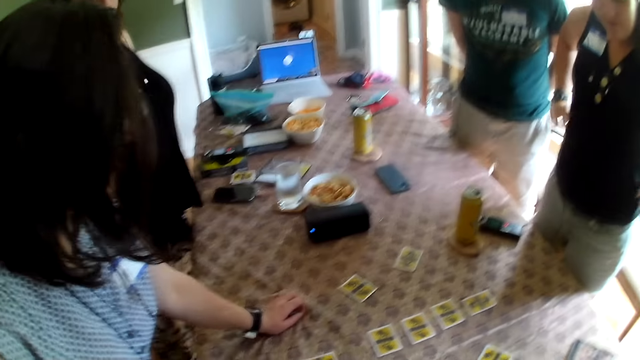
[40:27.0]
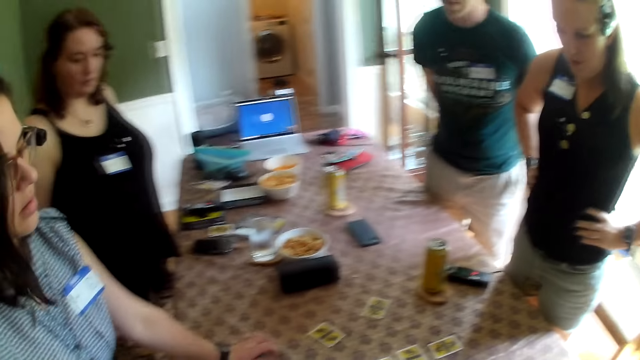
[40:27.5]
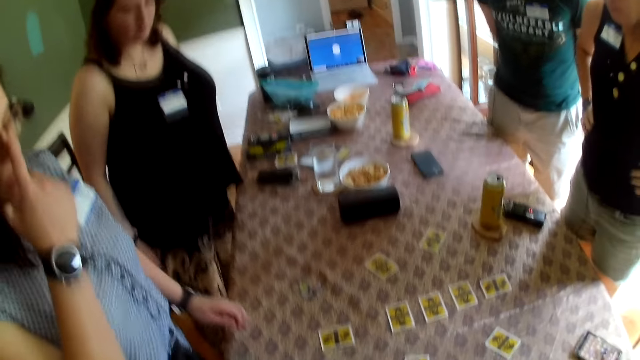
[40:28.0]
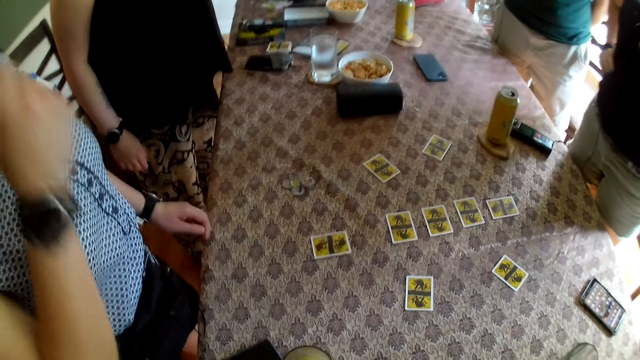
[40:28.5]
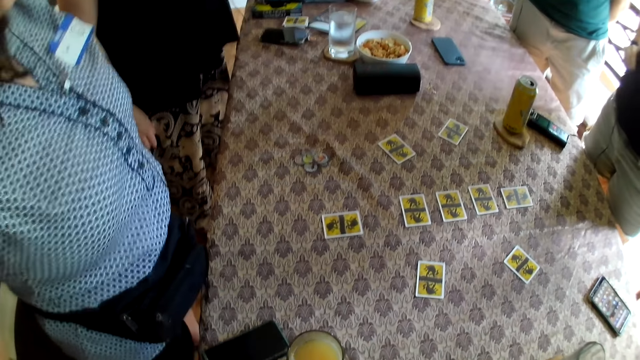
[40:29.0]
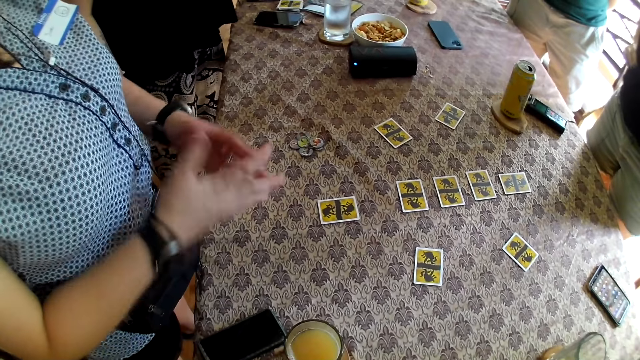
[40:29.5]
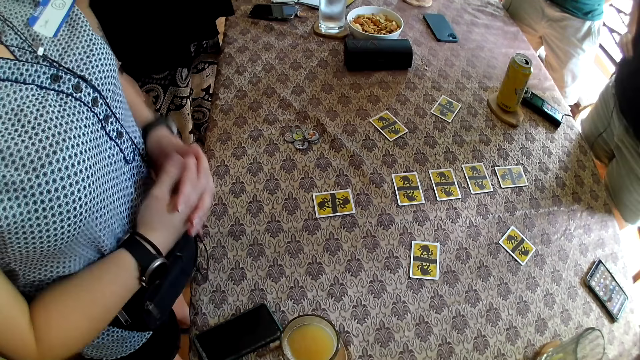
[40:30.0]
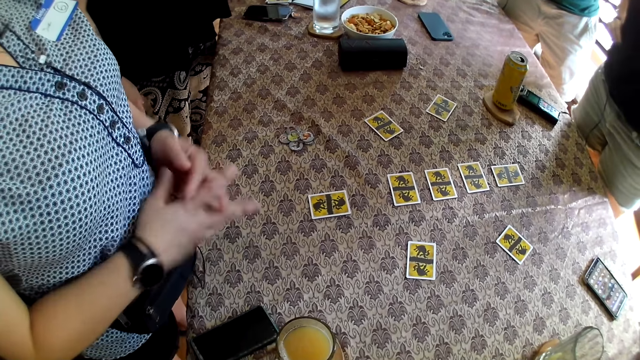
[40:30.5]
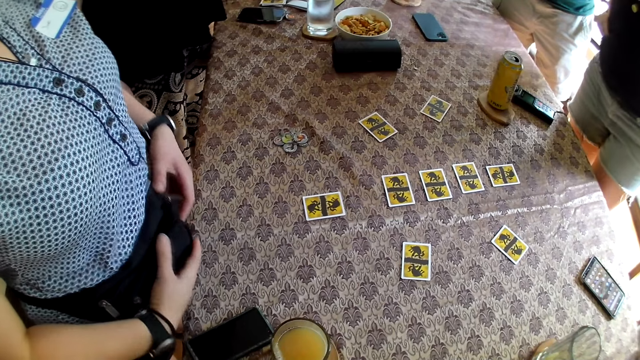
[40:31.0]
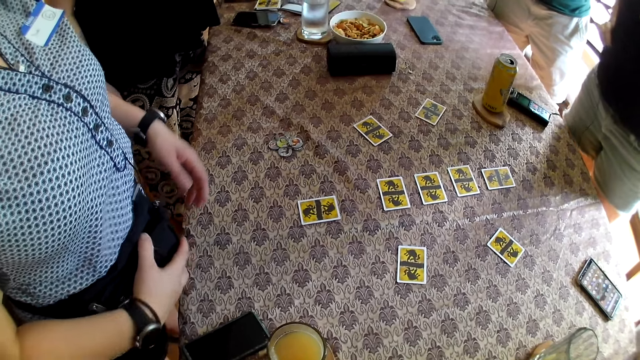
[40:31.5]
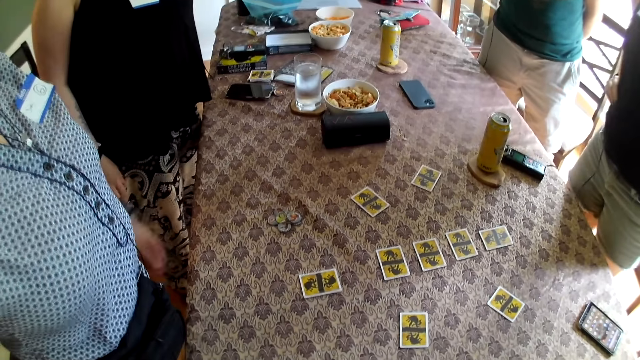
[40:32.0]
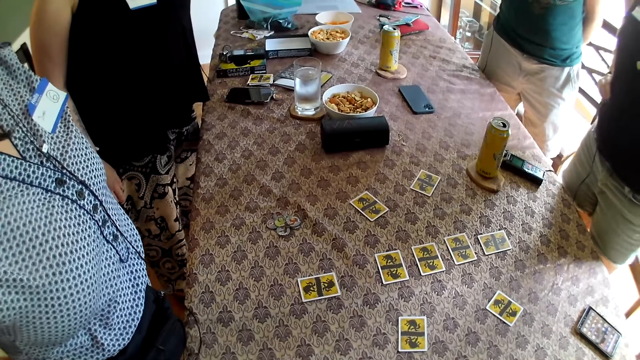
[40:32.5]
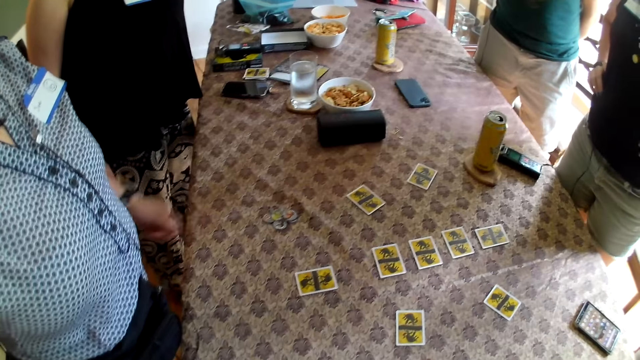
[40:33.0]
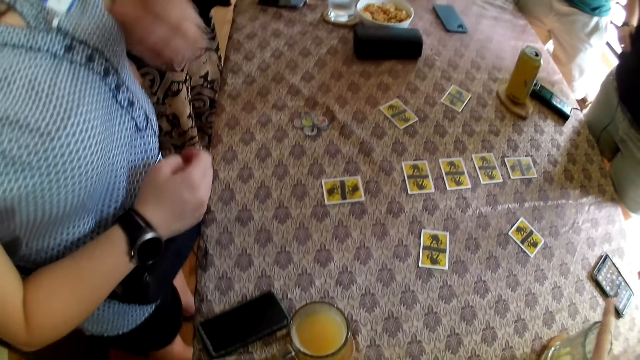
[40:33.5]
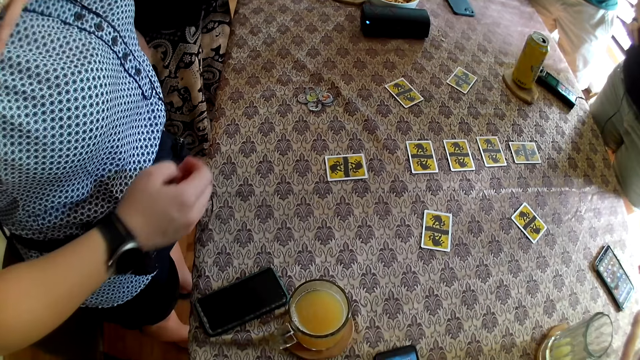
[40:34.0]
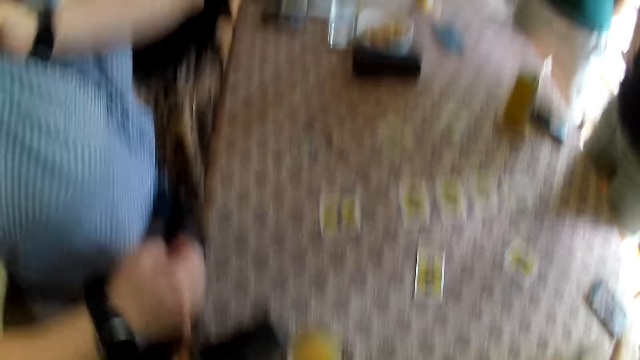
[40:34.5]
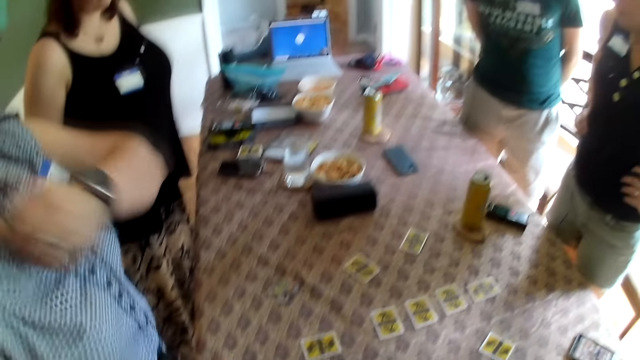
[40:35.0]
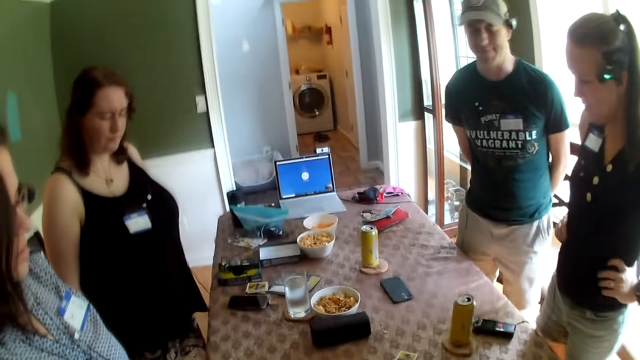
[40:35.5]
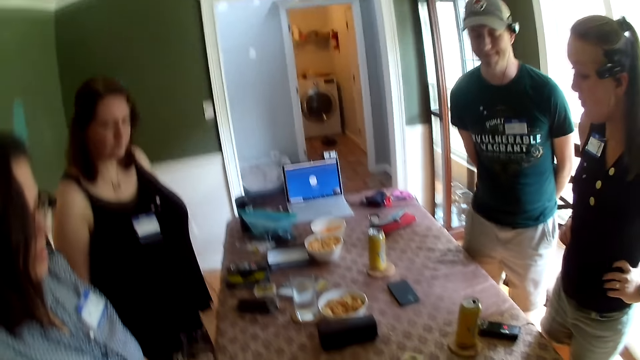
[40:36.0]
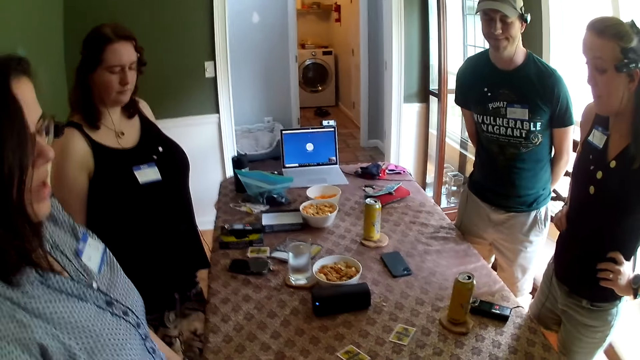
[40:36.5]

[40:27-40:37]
A woman holds her waist with both hands. Another woman adjusts her glasses with her right hand, holds both hands together, and adjusts her fanny pack with both hands. The camera wearer gestures with his left hand. The other woman adjusts her shirt with her left hand.

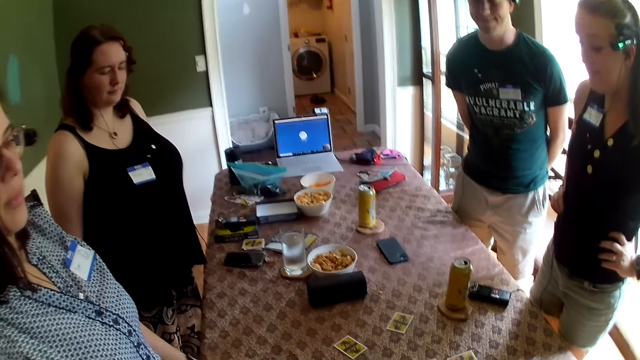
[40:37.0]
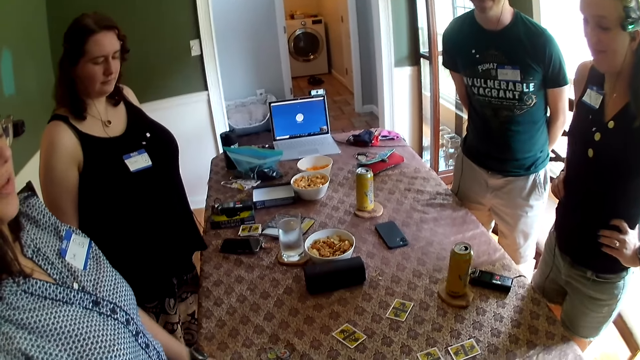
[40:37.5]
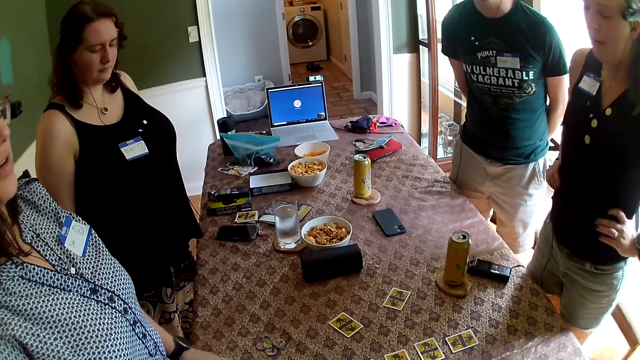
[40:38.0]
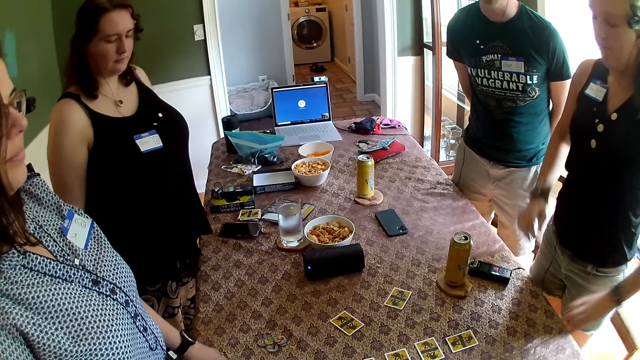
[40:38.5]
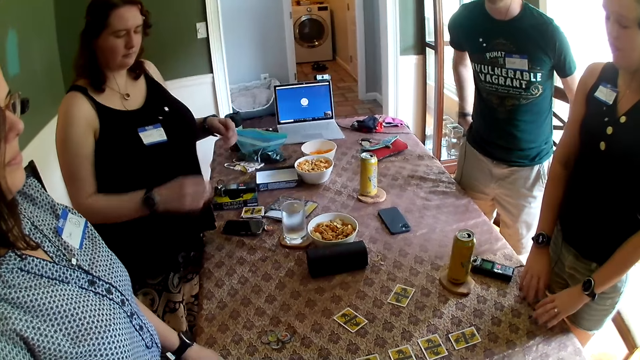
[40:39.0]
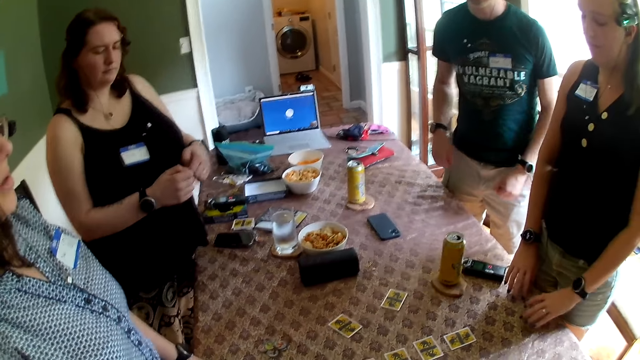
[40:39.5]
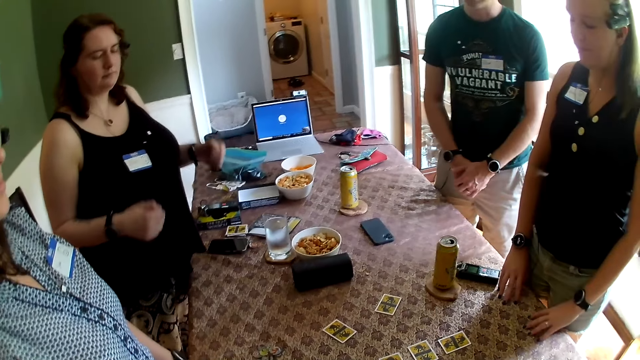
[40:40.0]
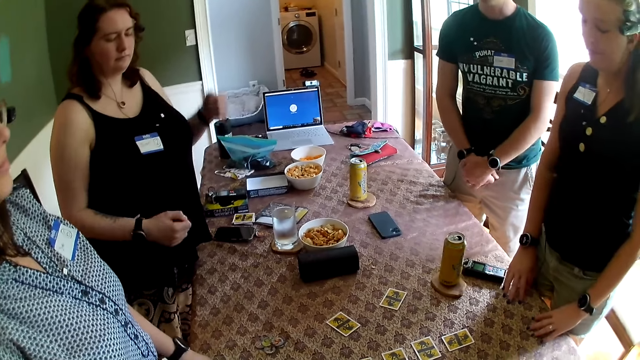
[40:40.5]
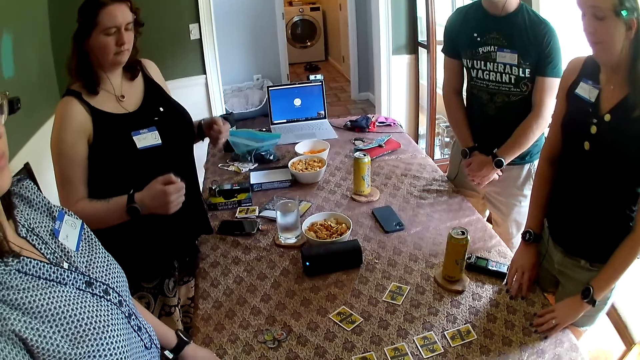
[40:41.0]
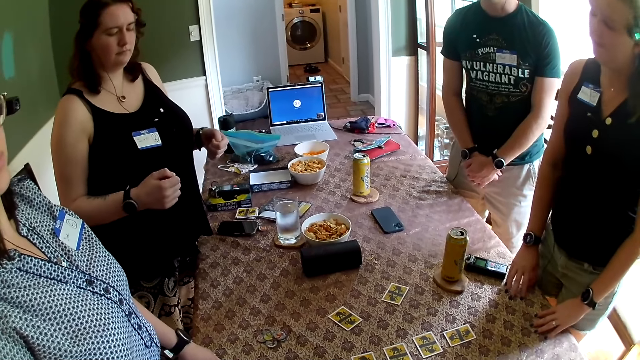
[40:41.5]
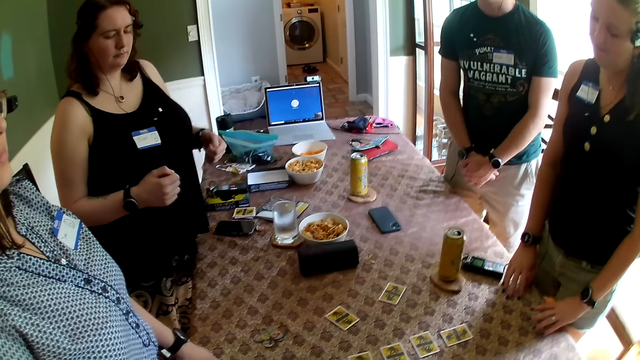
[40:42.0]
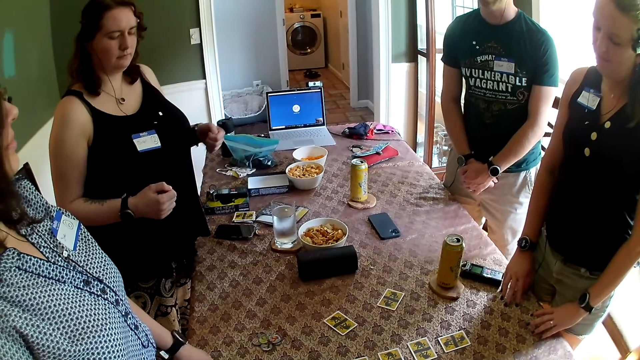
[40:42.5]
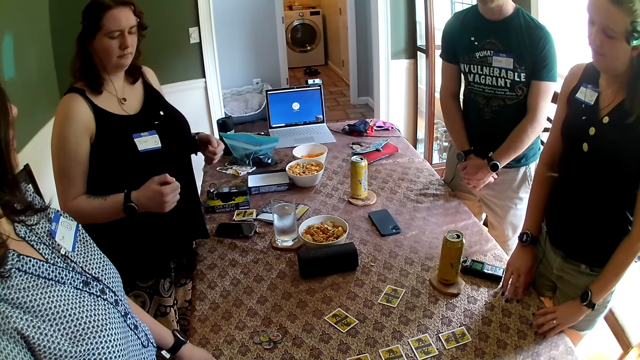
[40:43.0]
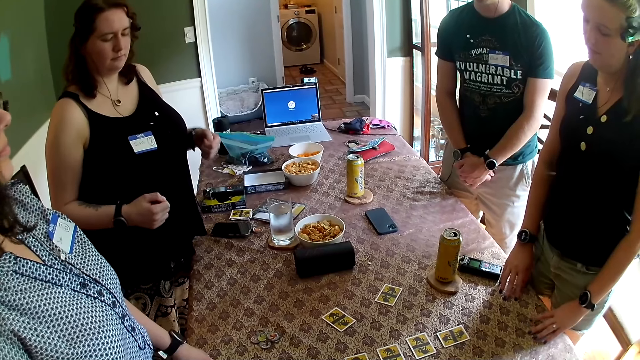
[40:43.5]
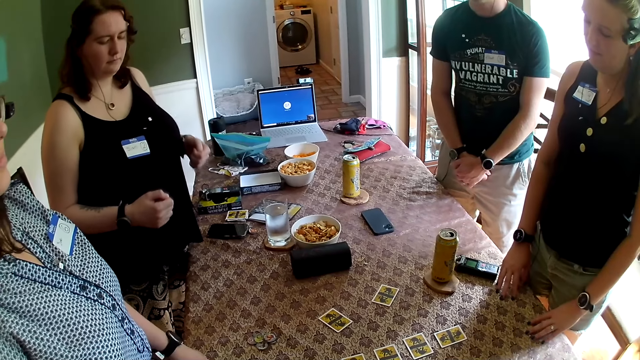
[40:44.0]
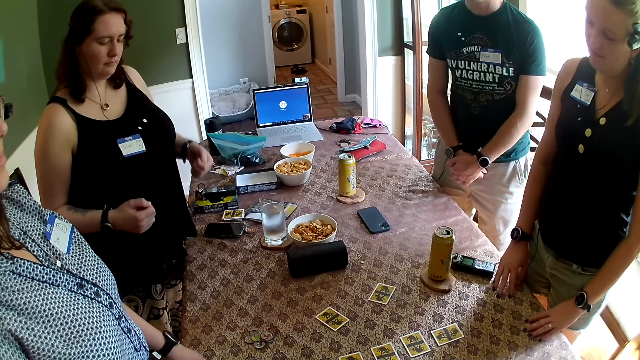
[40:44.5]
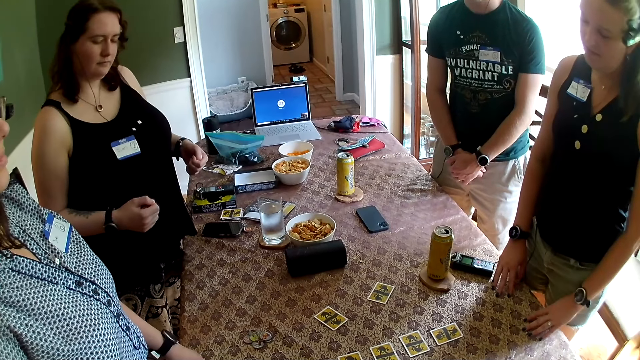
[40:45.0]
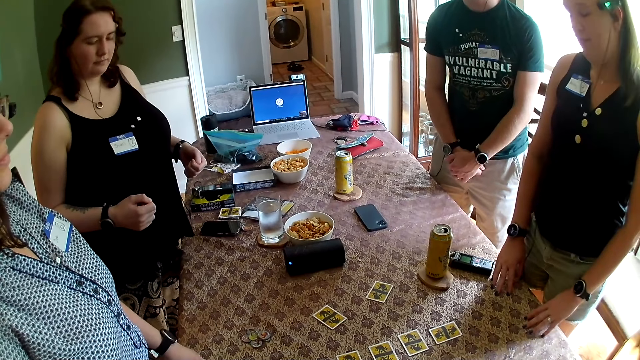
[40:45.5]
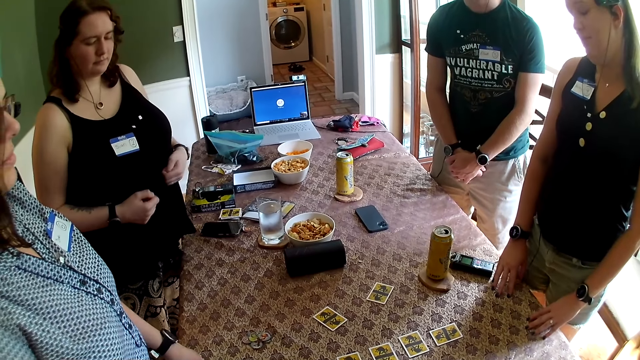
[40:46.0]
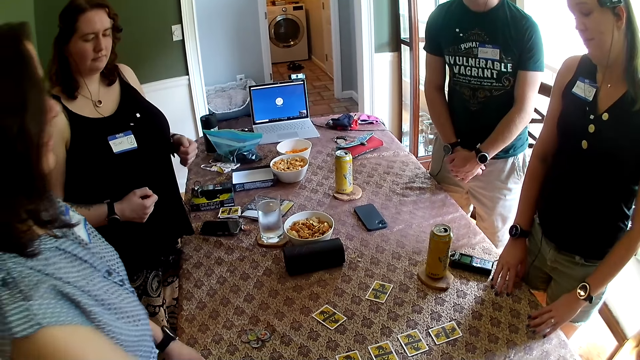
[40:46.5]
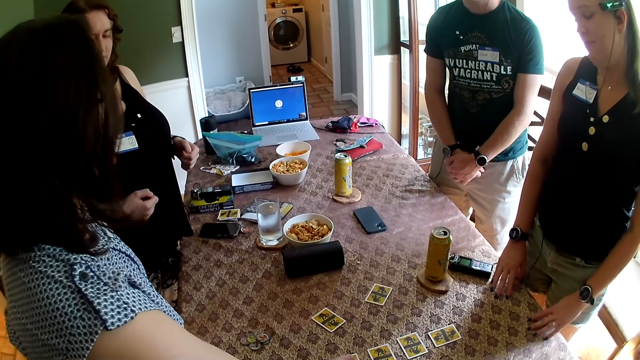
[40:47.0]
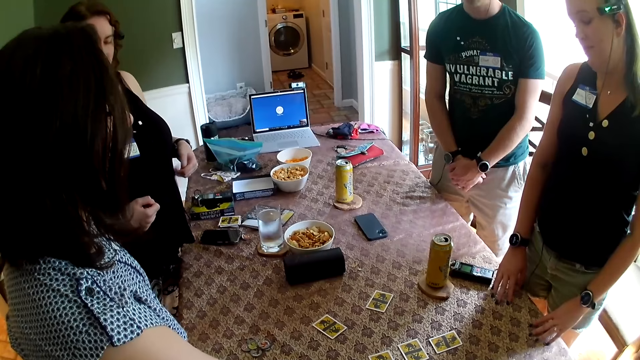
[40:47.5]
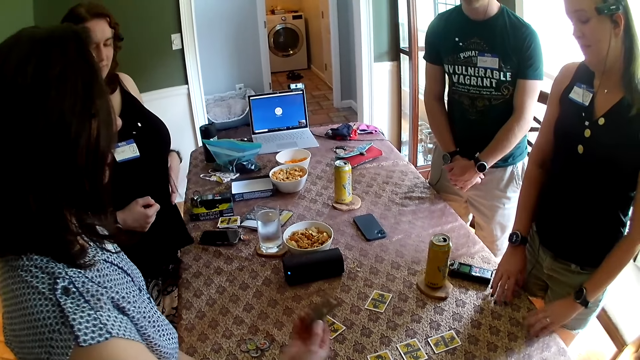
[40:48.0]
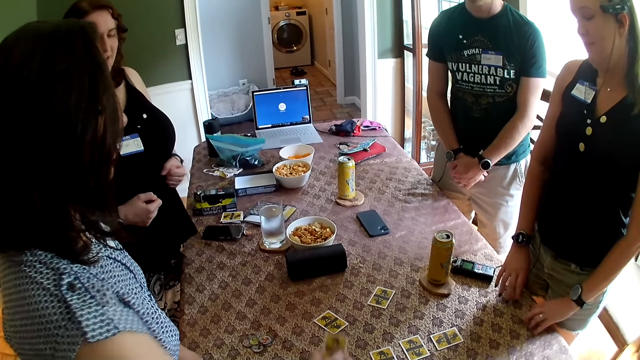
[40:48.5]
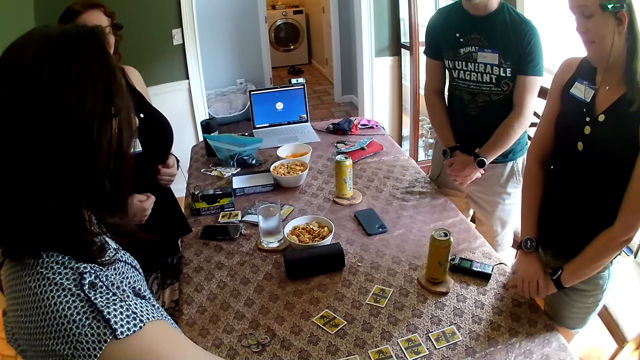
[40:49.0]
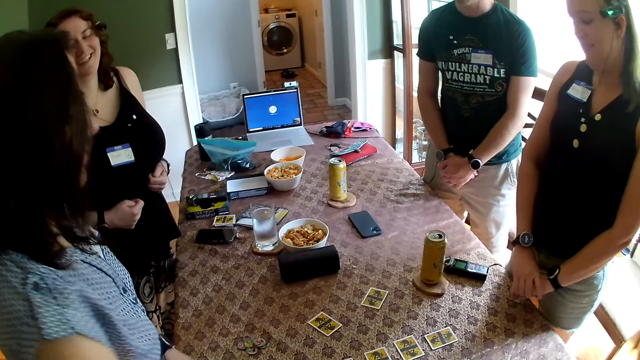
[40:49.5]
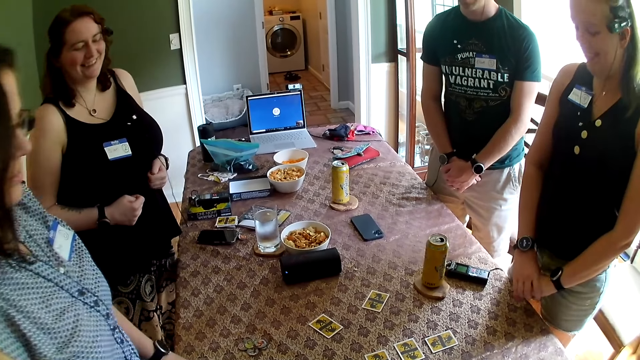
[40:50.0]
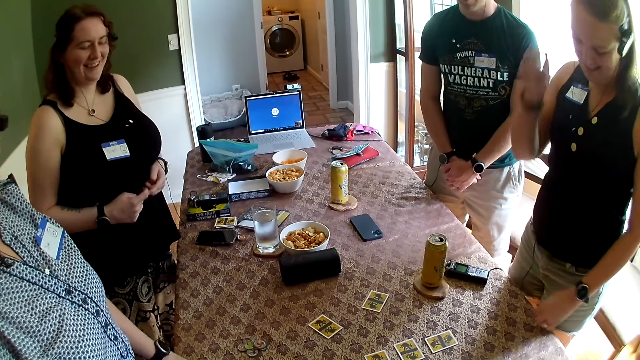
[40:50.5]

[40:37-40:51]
The camera wearer looks at the cards on the table. A woman puts both hands together on the table. Another woman fidgets with both hands. A man holds both hands together. The camera wearer converses with a third woman. The third woman picks a card from the table with her right hand. The camera wearer interacts with the group of people at the table. The third woman drops the card on the table with her right hand and looks at the card.
